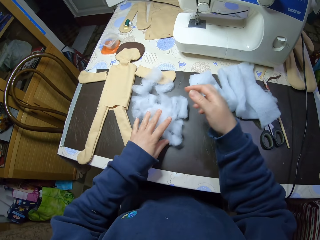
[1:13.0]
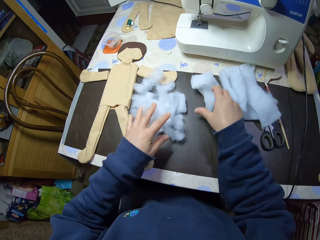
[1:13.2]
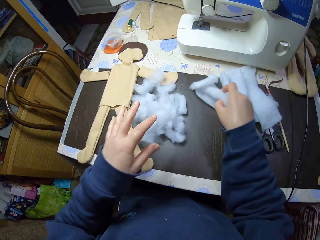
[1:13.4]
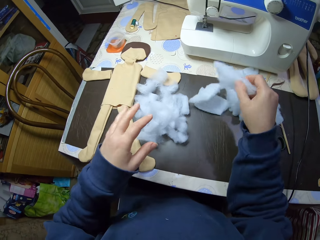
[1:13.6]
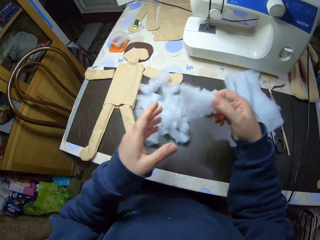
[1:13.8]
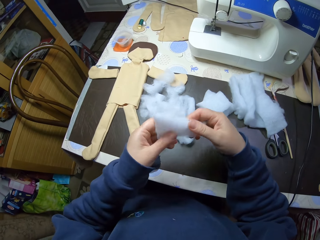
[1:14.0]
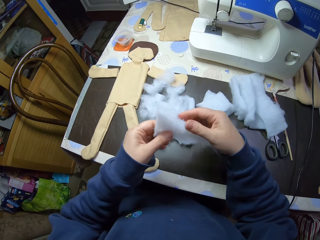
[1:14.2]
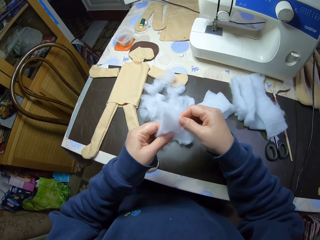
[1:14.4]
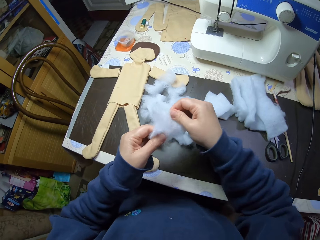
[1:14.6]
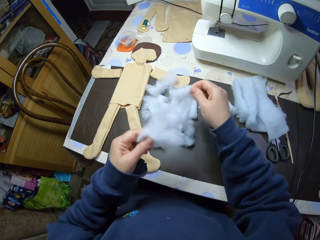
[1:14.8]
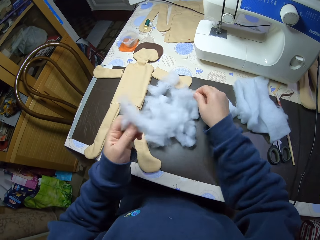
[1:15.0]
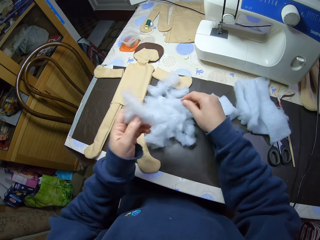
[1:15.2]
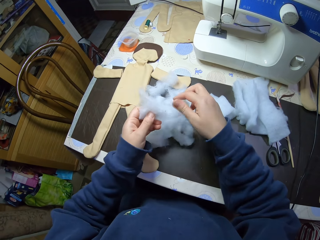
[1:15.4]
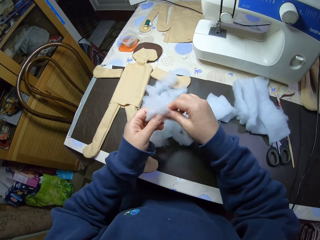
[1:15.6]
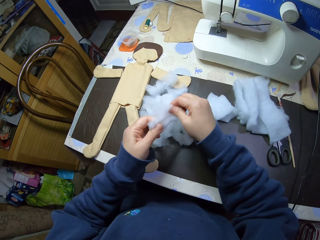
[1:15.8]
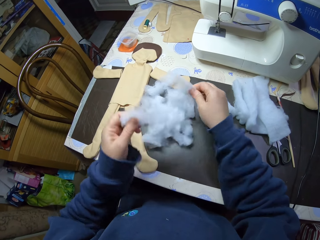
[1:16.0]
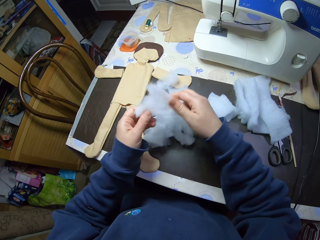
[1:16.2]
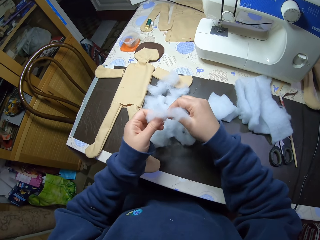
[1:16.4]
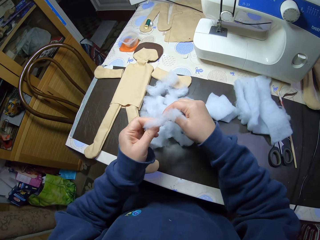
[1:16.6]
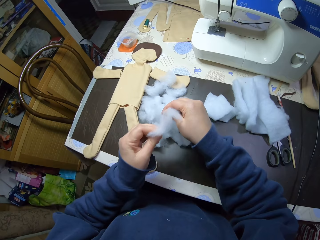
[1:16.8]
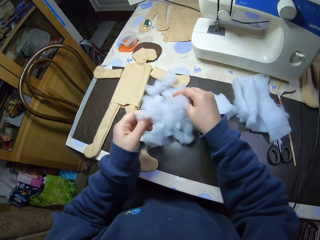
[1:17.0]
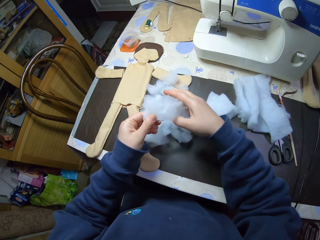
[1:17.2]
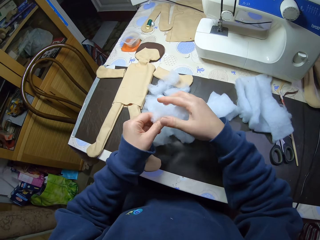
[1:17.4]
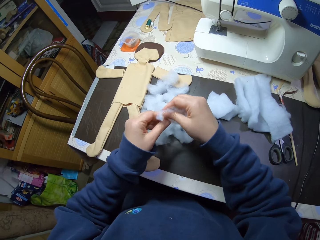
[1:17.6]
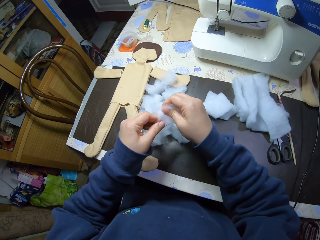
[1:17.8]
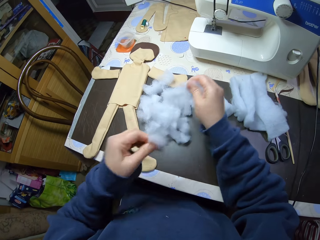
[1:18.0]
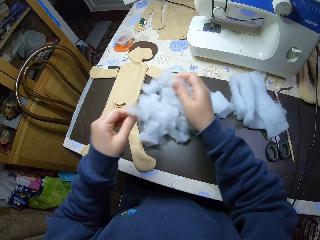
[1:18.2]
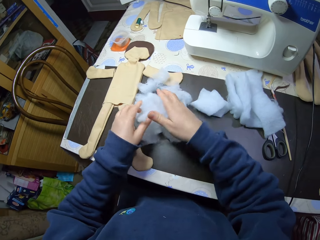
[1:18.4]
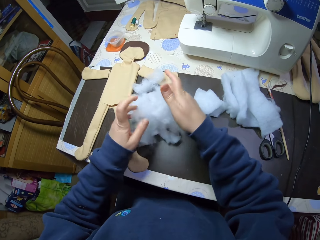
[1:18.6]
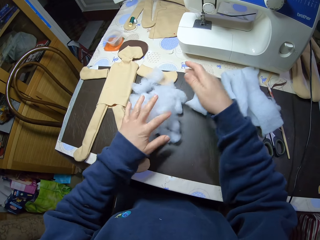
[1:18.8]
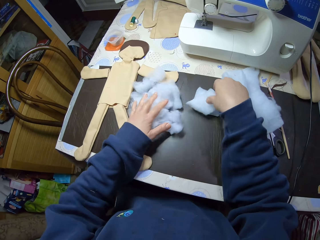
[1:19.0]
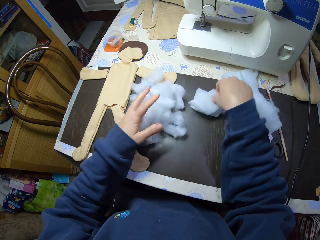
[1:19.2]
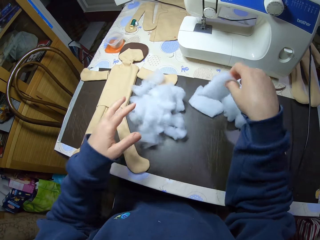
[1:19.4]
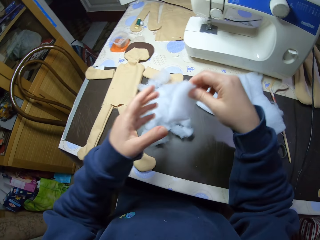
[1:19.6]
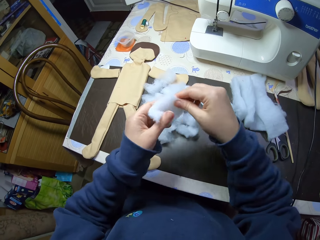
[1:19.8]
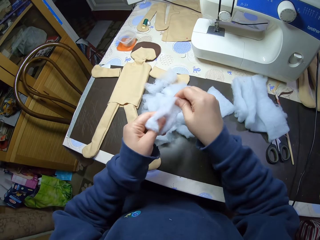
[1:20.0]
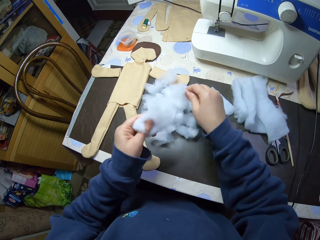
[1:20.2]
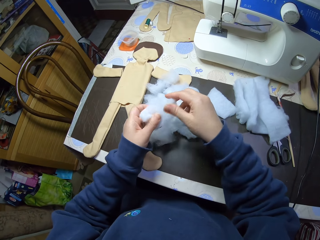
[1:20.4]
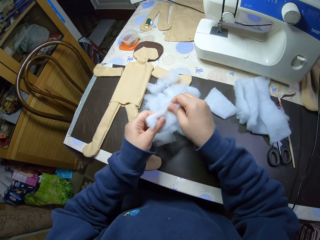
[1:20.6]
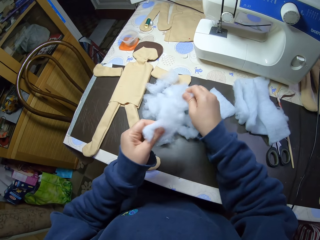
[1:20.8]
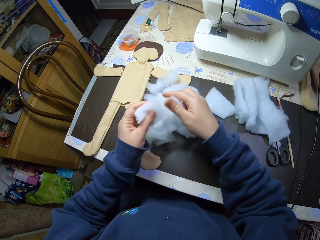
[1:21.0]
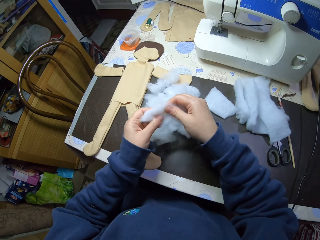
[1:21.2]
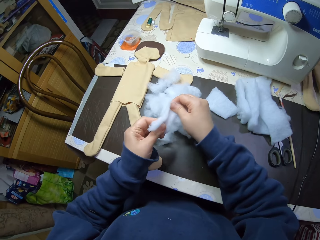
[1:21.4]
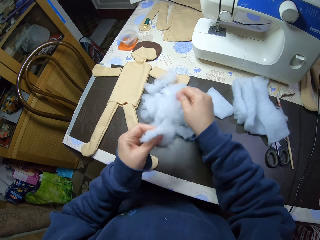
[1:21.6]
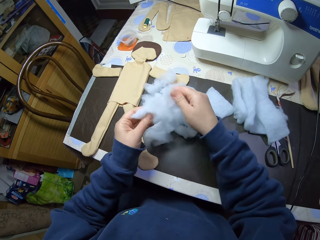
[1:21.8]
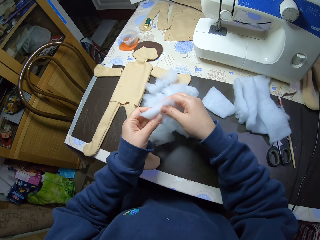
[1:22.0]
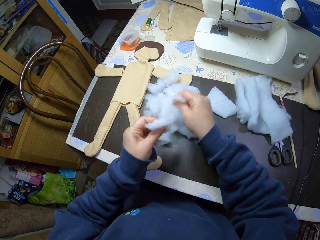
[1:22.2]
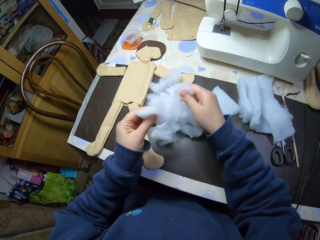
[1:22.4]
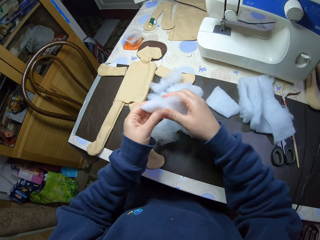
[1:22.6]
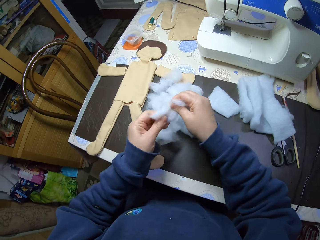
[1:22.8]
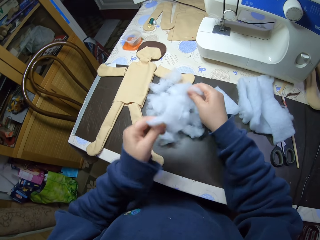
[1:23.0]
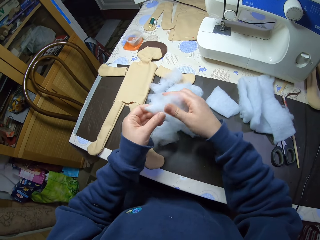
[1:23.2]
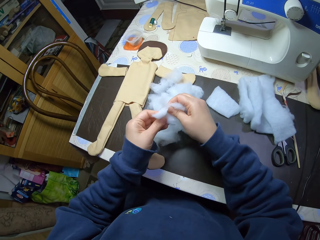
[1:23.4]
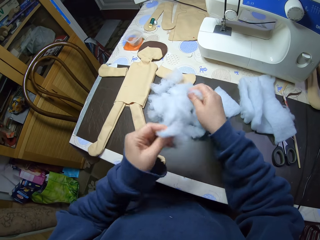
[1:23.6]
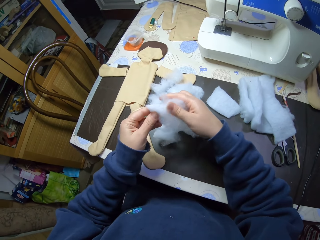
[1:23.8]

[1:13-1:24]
The camera wearer picks up a piece of cotton wool from the table. She cuts the piece of cotton wool into shreds on the table with her hand. She picks up a piece of cotton wool from the table. She cuts the piece of cotton wool into shreds on the table with her hand.

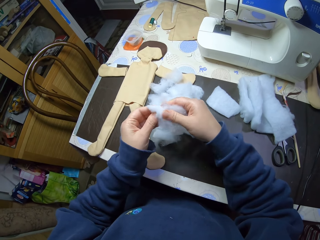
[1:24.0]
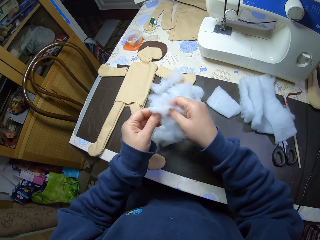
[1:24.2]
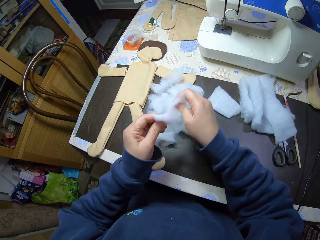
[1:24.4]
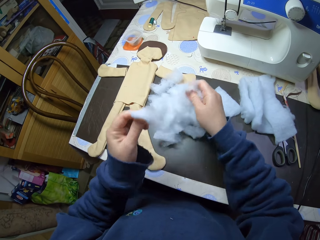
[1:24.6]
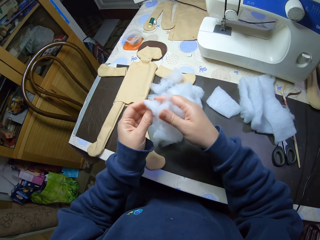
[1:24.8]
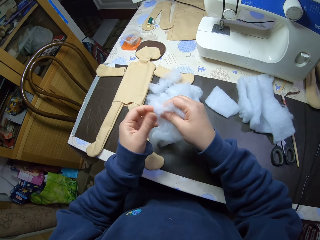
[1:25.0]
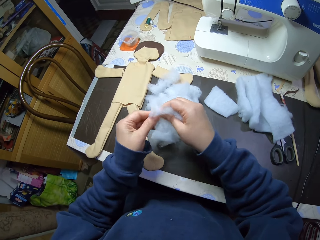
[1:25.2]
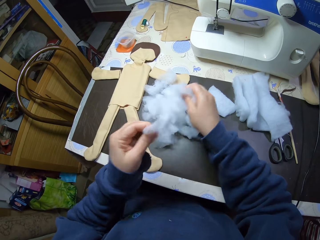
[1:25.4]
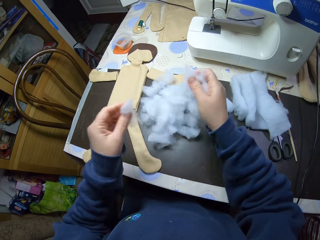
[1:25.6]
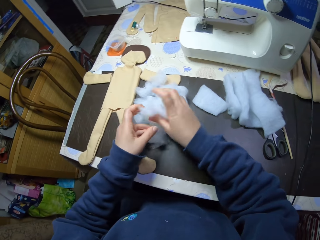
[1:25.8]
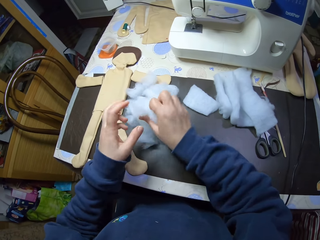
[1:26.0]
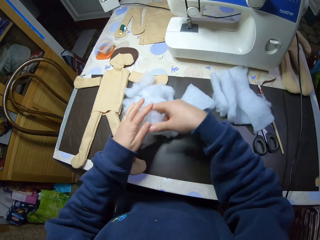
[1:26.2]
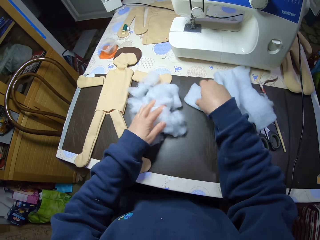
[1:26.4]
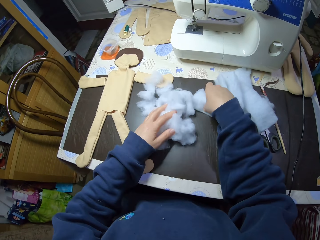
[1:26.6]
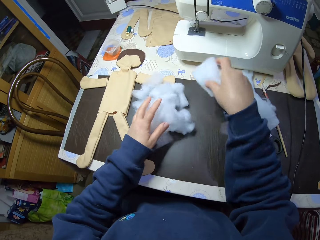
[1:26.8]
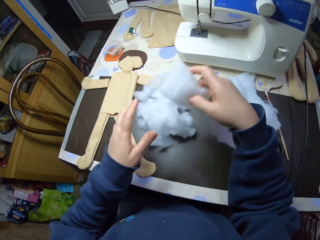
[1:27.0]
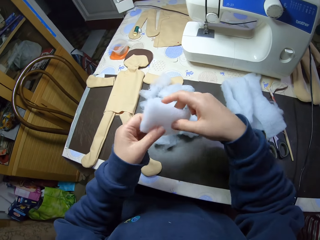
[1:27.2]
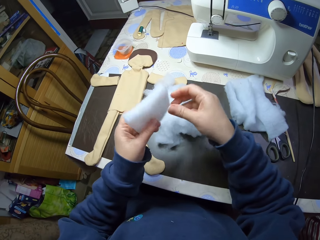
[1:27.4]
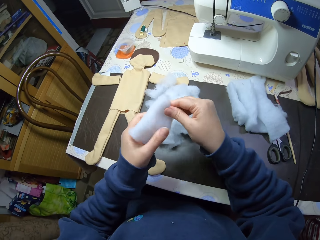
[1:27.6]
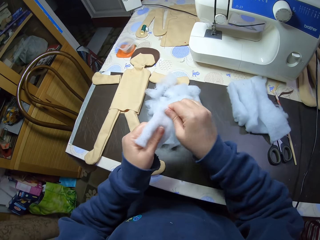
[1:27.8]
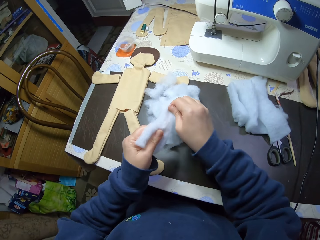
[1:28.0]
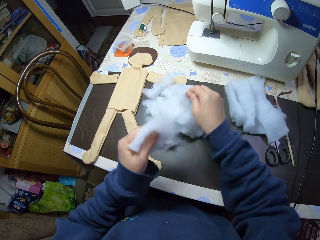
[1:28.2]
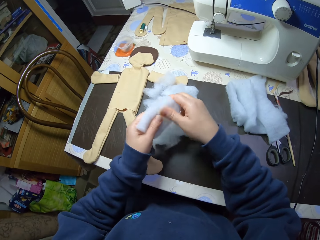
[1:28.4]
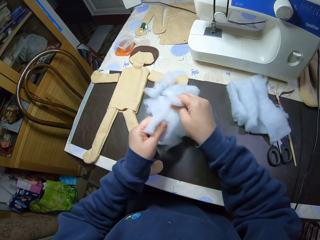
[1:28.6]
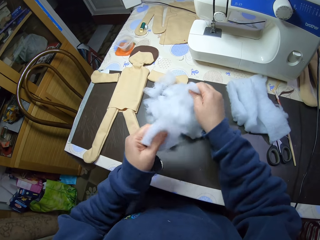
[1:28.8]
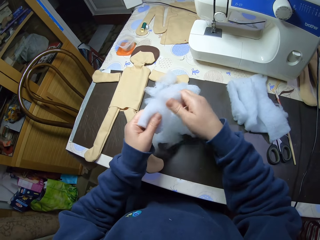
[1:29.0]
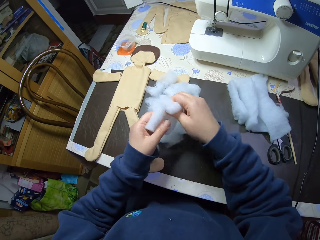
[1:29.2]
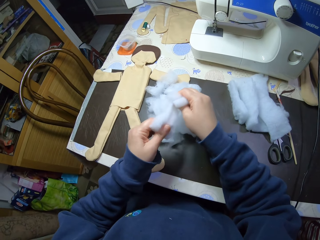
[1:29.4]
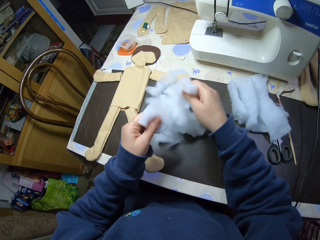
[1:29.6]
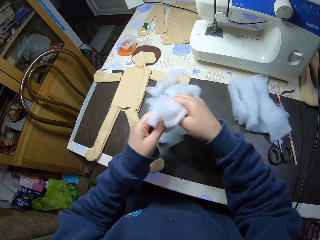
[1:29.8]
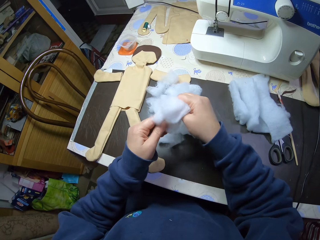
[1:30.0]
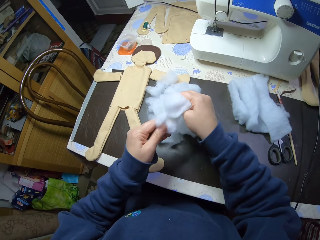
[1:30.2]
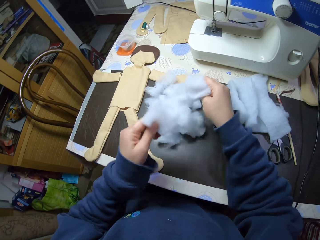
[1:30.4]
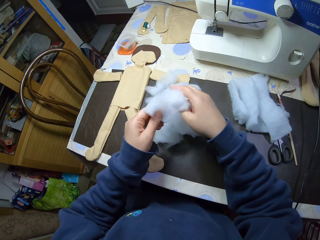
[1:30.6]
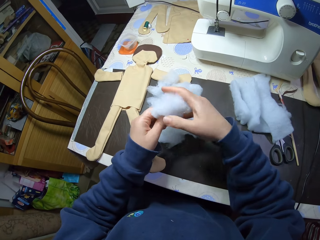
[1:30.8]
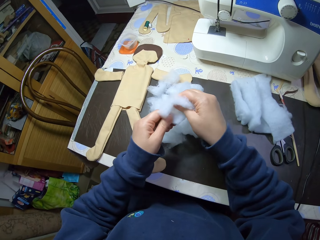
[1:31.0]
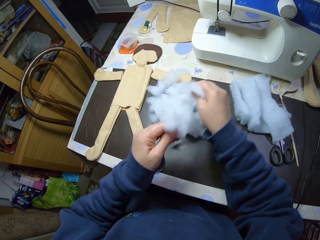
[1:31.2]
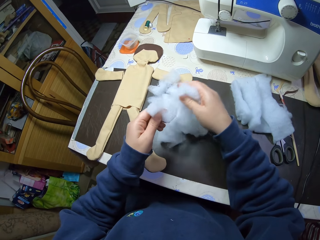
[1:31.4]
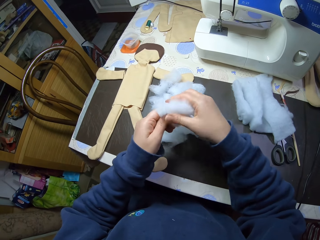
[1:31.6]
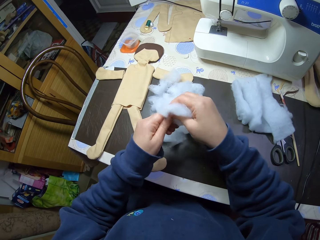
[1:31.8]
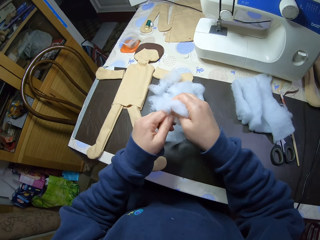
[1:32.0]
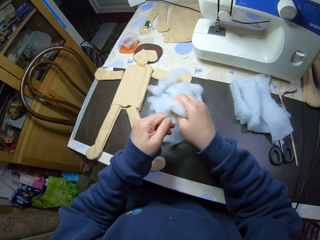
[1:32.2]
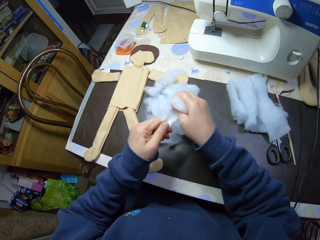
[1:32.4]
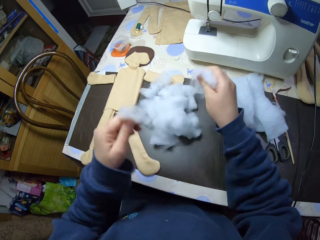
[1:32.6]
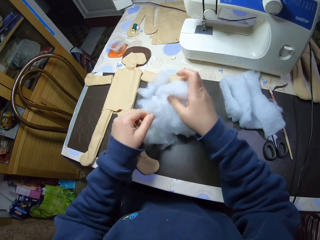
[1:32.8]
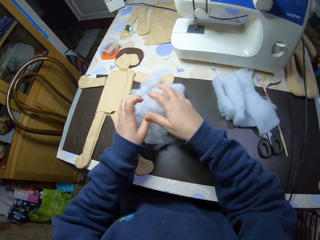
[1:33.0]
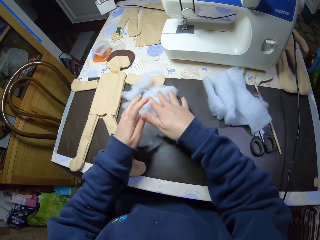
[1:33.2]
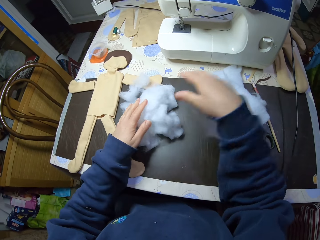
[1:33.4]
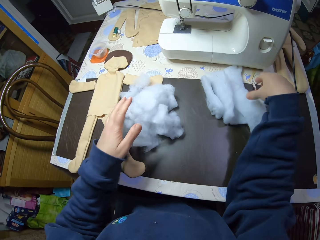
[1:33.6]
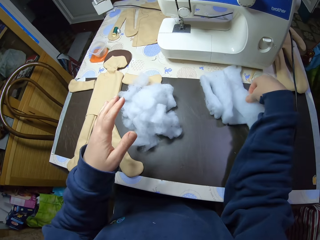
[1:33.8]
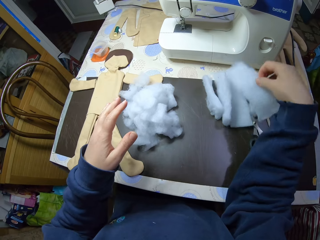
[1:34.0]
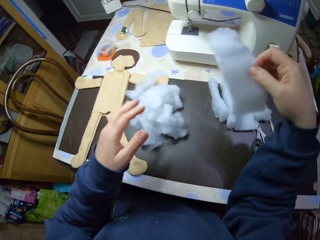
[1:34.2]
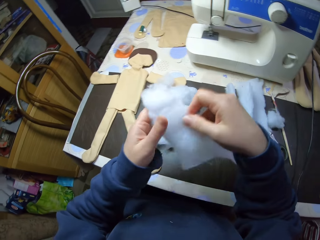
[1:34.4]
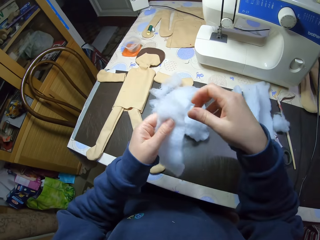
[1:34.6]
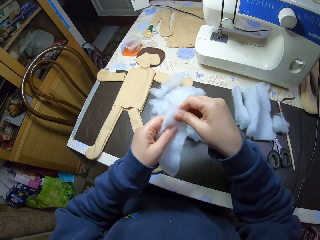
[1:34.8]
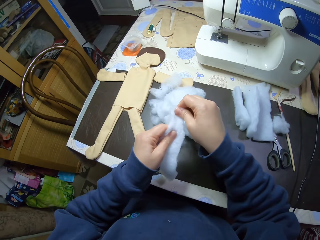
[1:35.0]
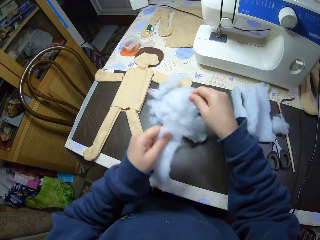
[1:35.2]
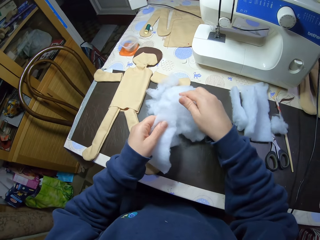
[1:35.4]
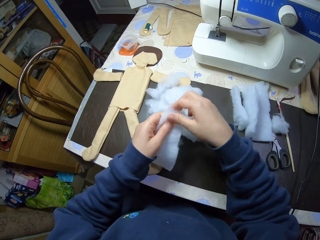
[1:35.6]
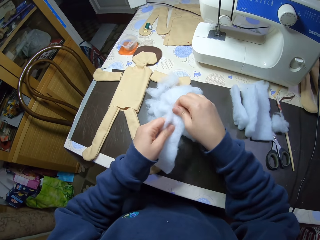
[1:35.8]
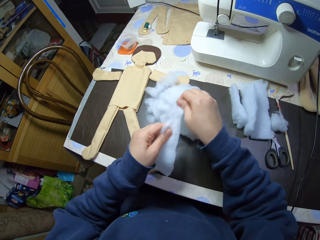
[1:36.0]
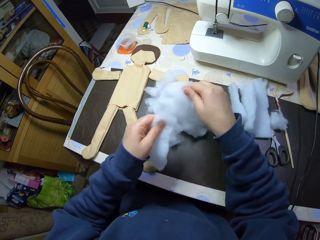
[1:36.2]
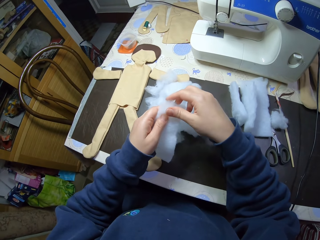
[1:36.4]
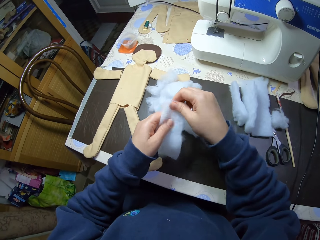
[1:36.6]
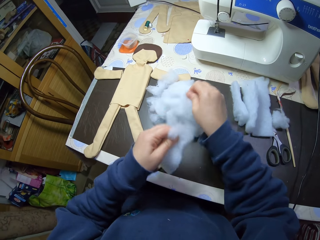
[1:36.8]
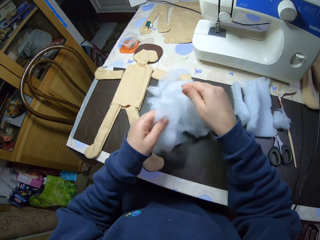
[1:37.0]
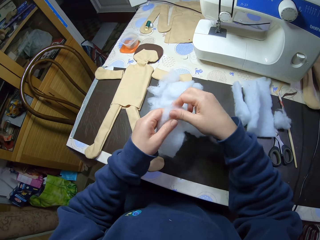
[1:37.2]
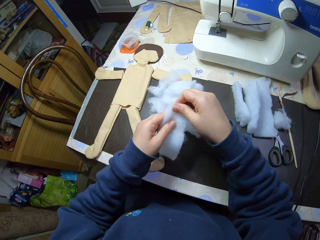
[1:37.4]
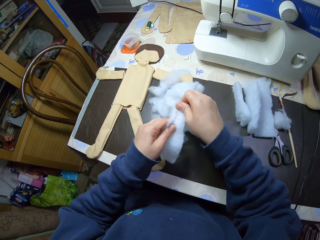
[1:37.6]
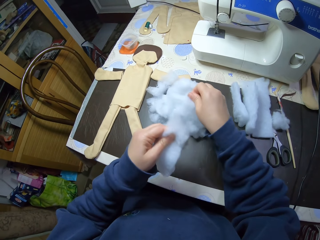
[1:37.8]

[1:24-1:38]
The camera wearer picks up a piece of cotton wool from the table. She cuts the piece of cotton wool into shreds on the table with her hand. She picks up a piece of cotton wool from the table. She cuts the piece of cotton wool into shreds on the table with her hand.
